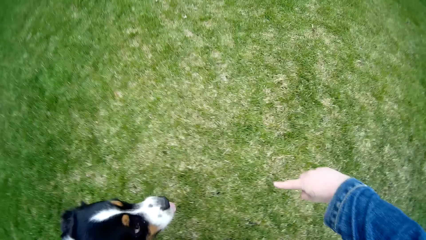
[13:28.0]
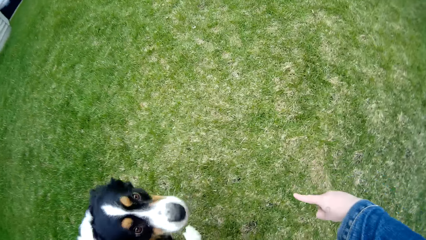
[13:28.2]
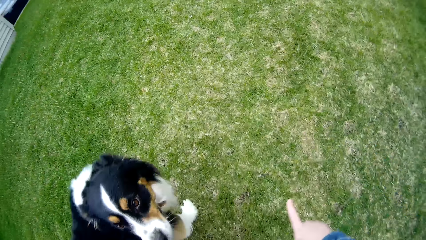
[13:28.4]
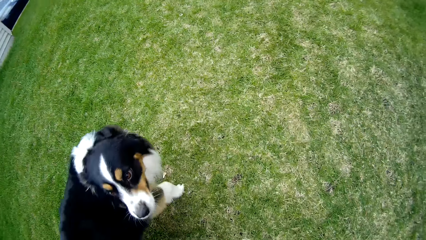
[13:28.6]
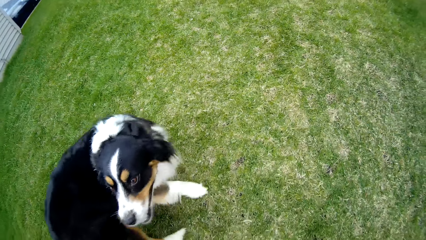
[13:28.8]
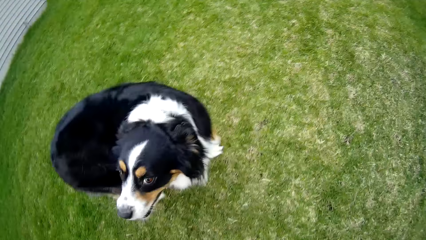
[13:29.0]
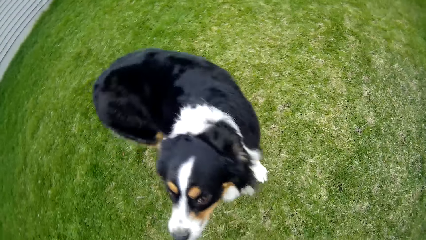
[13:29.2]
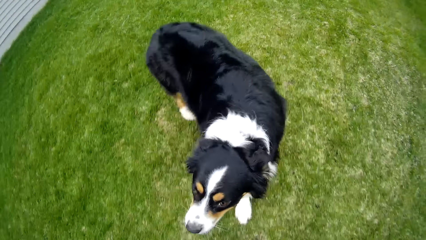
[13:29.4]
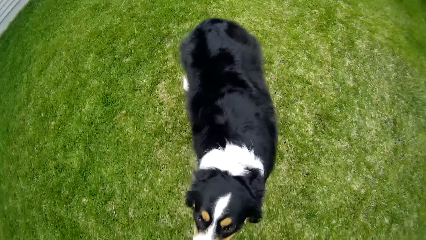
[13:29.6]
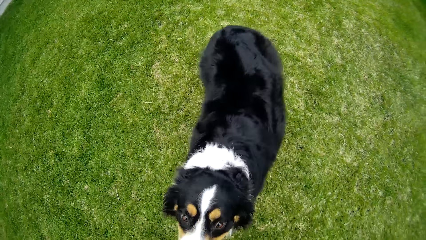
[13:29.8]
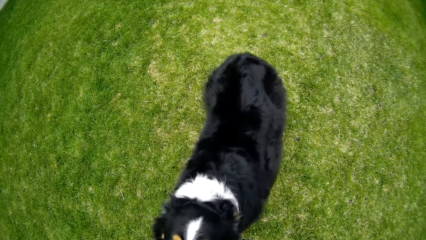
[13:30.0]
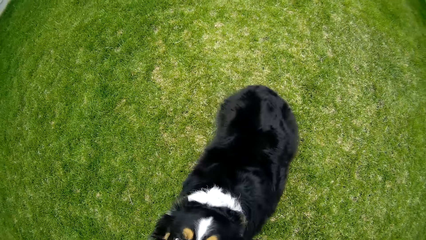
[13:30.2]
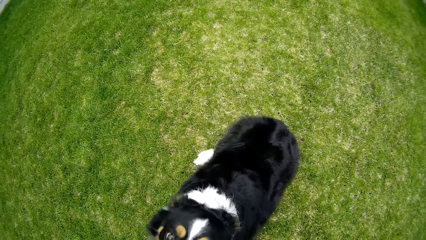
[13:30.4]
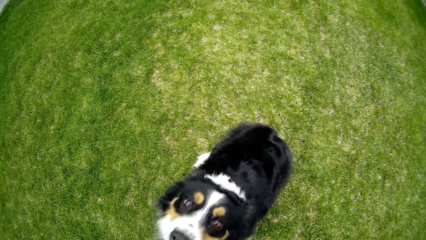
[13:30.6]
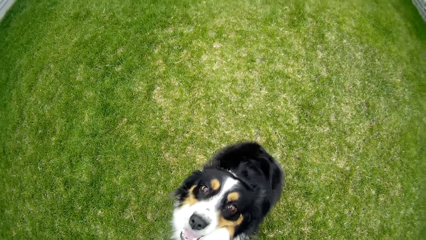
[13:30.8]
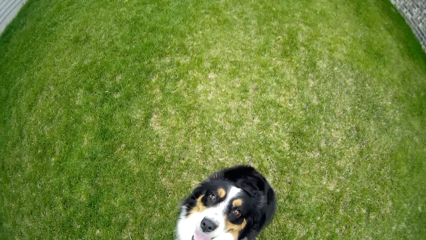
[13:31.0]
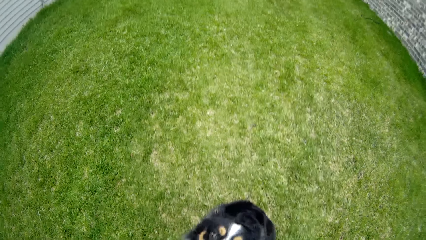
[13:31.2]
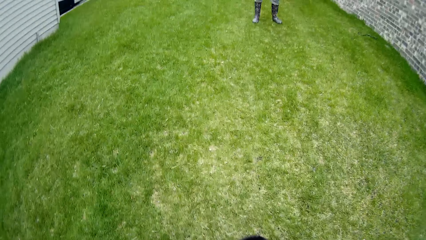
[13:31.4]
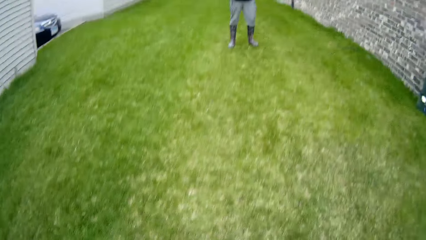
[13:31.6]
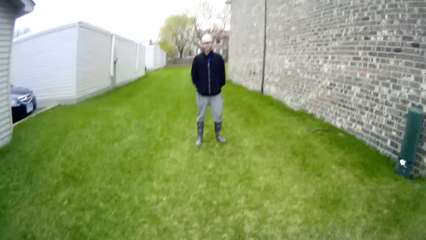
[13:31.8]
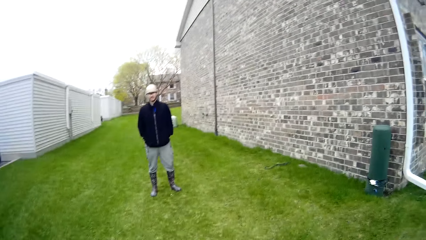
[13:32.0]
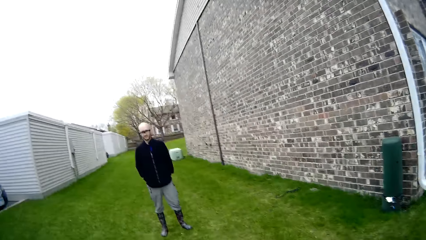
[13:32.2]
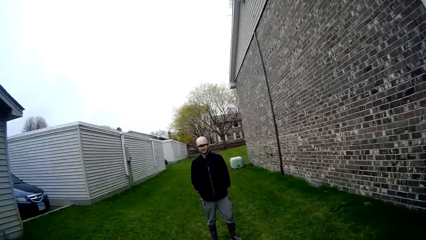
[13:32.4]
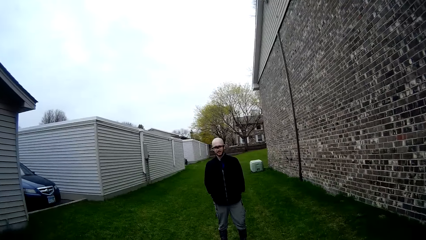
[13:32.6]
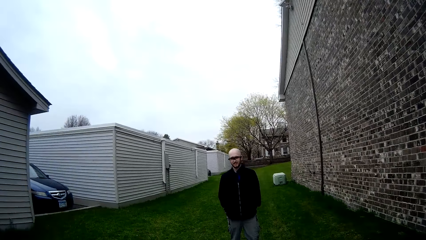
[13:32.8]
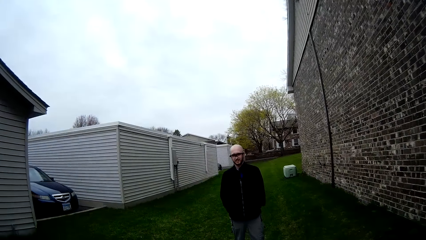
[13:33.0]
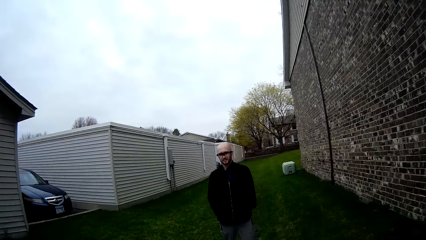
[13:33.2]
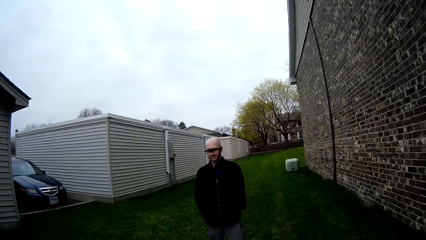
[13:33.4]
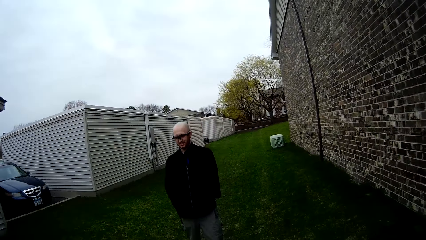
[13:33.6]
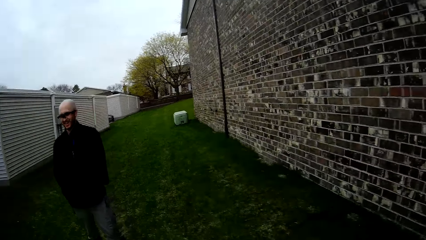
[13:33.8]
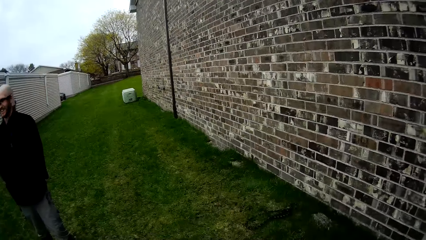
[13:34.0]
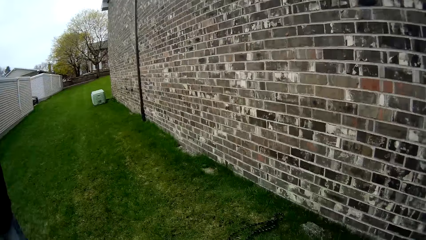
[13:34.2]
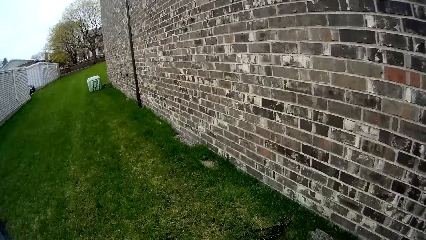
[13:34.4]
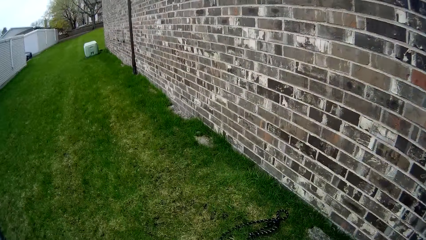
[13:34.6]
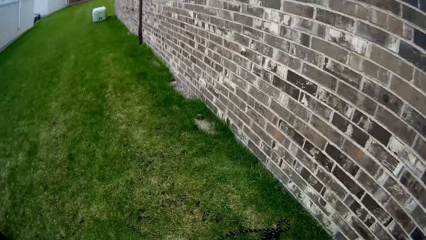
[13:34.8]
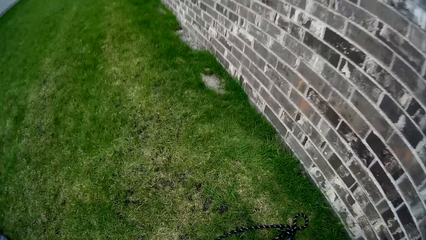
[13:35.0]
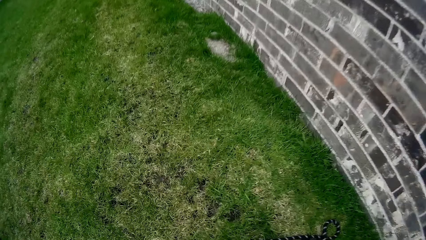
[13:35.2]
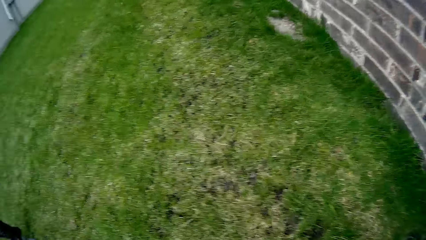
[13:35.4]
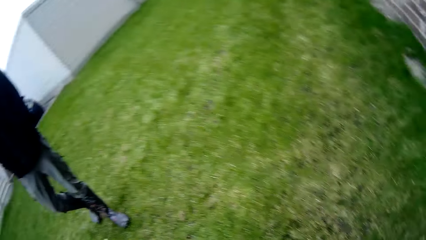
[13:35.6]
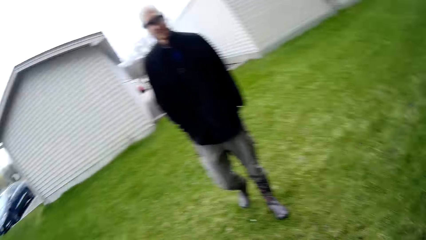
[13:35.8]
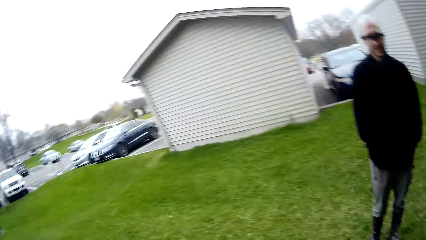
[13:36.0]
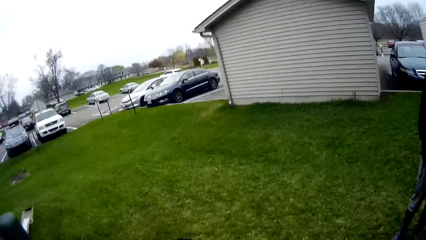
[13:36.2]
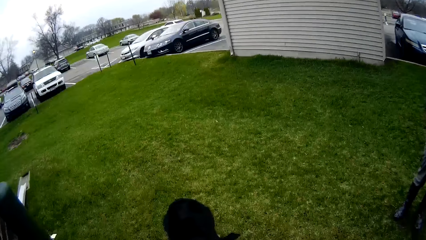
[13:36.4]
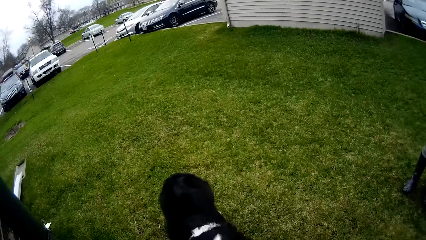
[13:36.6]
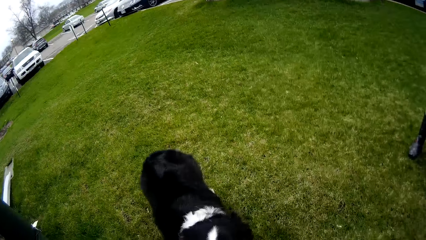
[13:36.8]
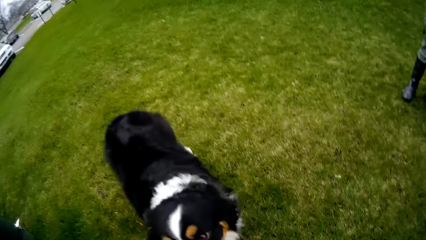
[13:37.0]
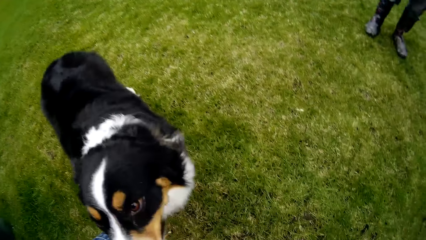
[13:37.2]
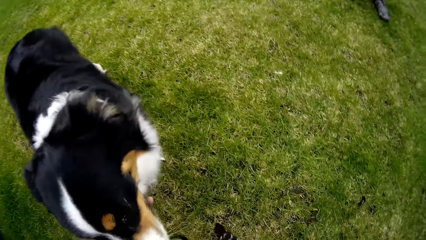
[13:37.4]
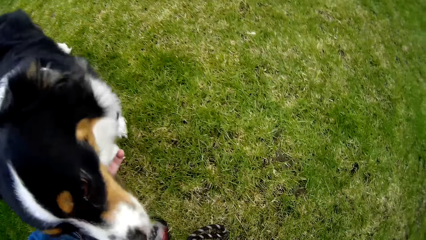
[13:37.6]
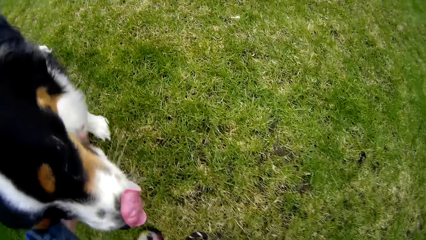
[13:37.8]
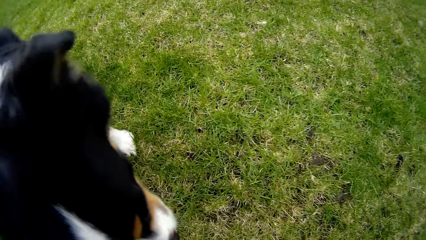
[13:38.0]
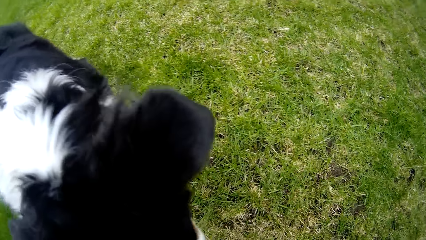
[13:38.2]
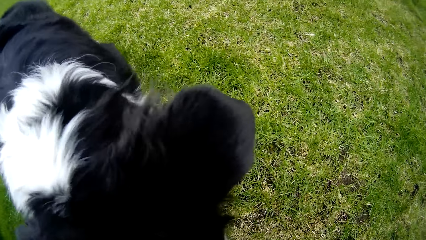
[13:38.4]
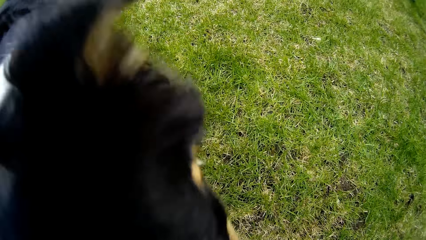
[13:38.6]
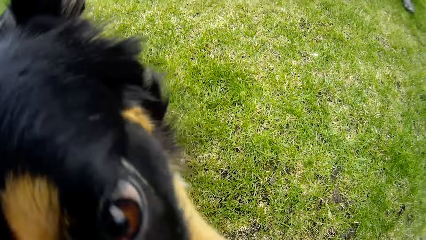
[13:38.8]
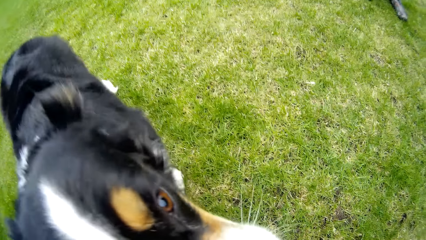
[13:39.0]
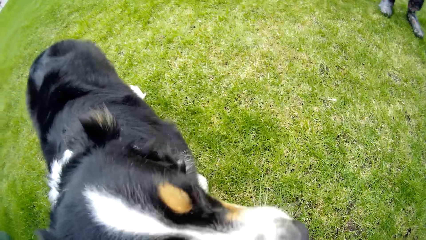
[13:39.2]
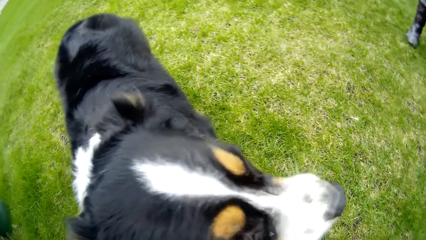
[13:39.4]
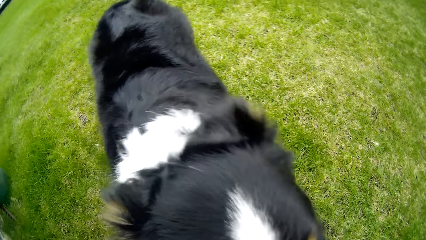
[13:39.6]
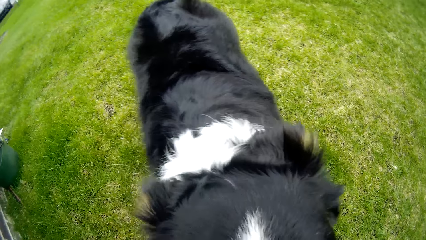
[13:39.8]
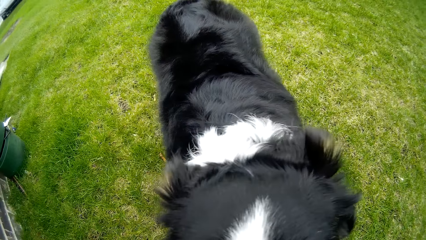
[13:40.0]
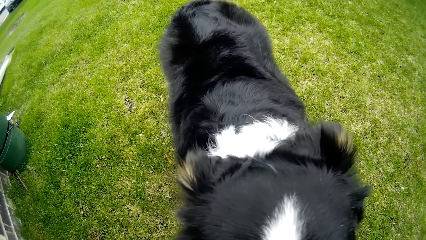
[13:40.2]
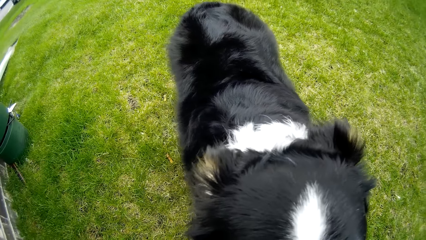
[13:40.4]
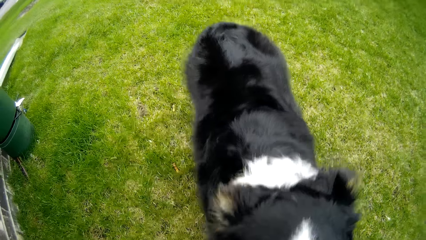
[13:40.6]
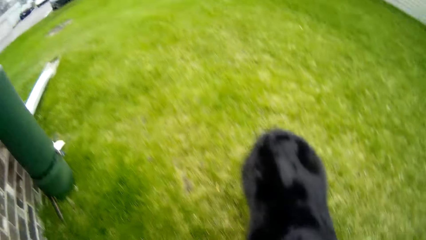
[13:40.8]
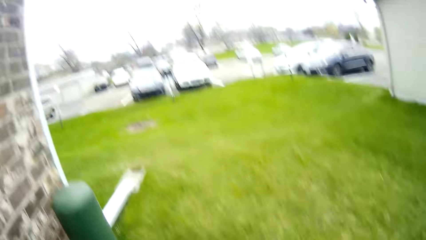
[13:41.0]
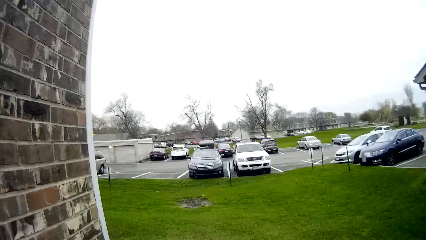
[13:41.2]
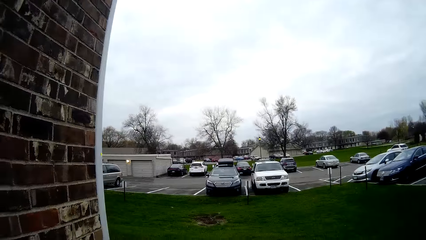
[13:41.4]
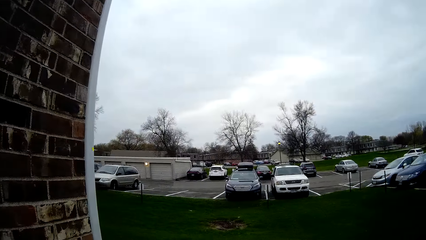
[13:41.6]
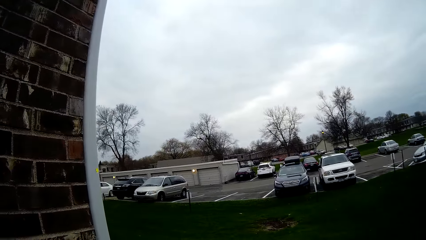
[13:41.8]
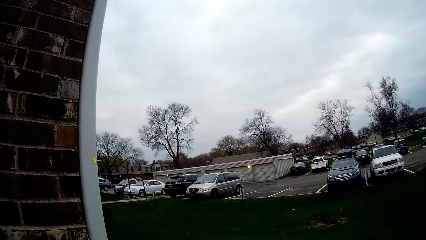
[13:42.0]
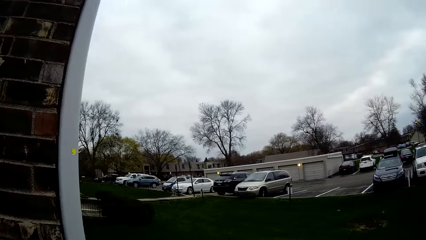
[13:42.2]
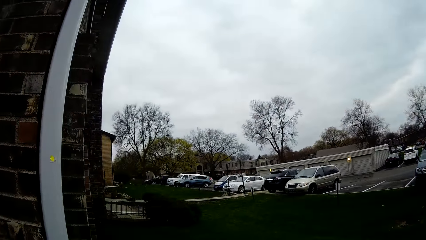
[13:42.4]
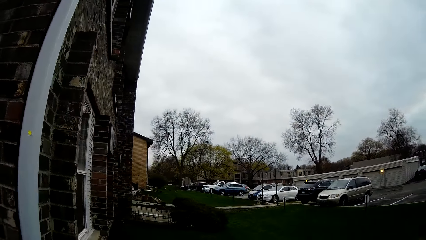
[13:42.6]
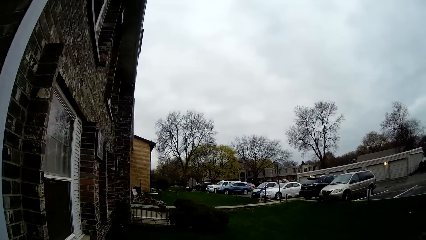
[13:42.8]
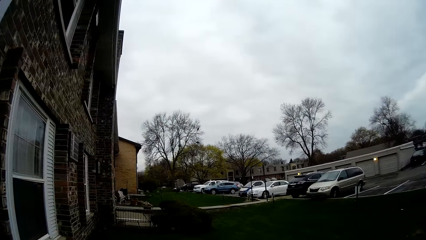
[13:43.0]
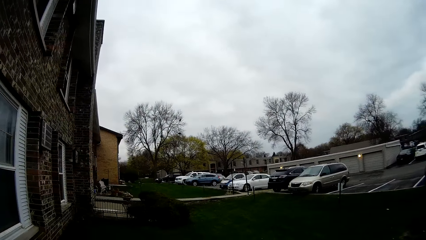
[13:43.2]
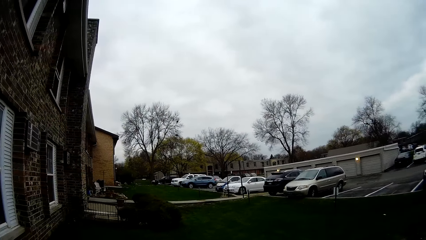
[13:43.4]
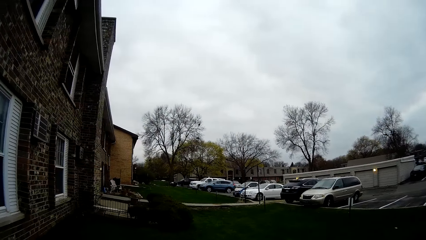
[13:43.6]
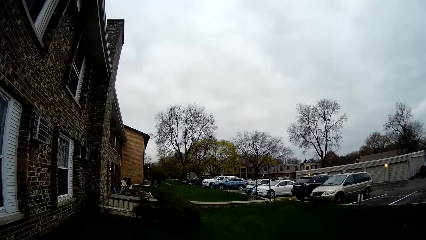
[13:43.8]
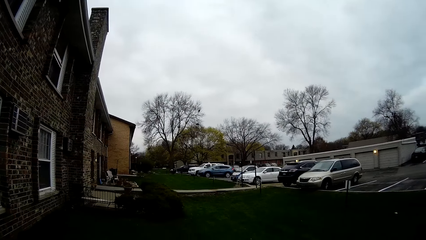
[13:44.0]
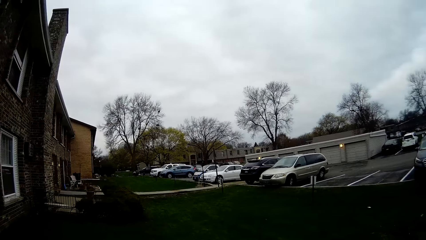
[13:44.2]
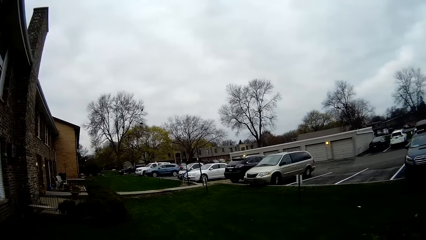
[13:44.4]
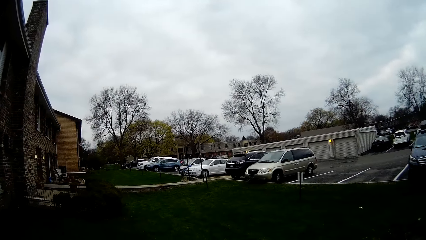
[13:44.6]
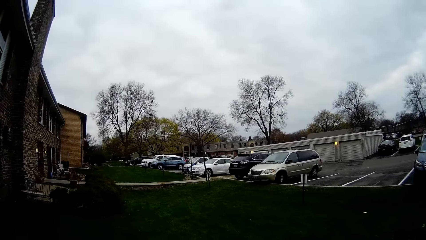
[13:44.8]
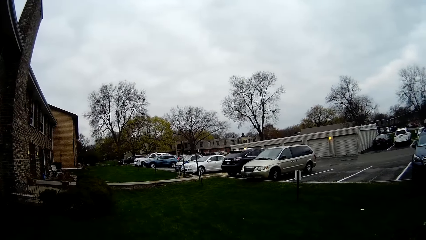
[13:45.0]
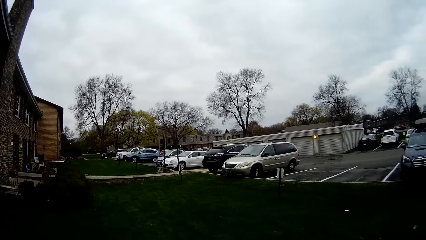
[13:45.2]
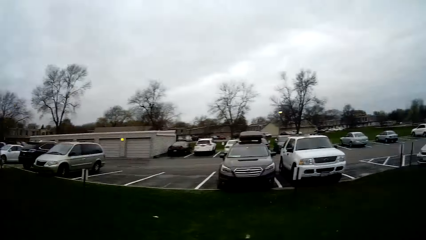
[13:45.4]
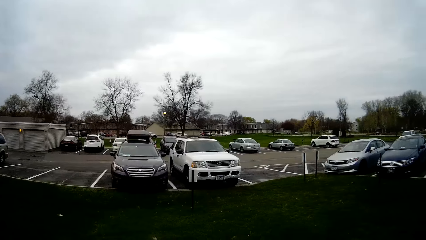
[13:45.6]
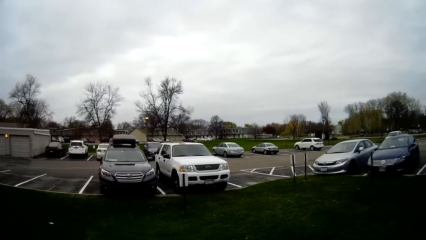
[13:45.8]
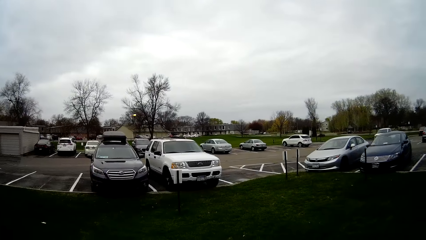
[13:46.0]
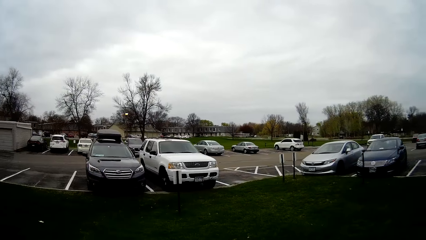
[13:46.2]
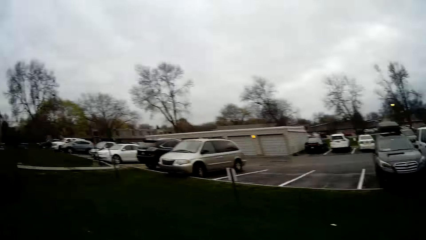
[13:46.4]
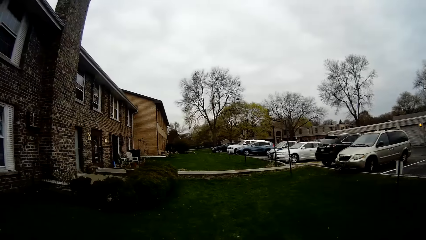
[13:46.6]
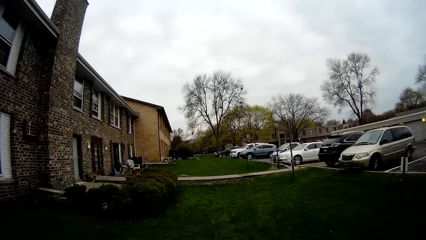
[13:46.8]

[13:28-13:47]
The camera wearer pats a dog on its head with her right hand. She converses with a man. She interacts with the dog. She walks around the compound.
